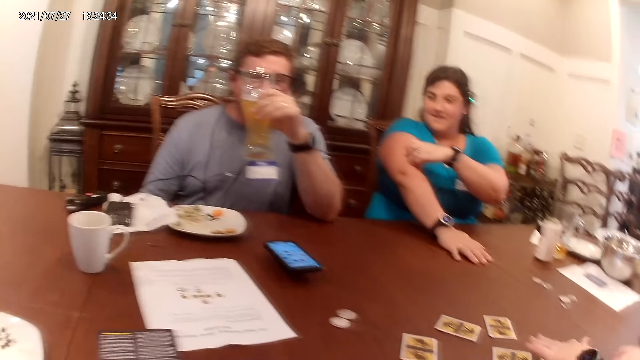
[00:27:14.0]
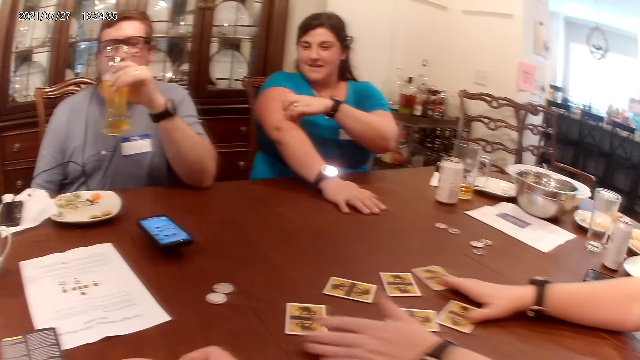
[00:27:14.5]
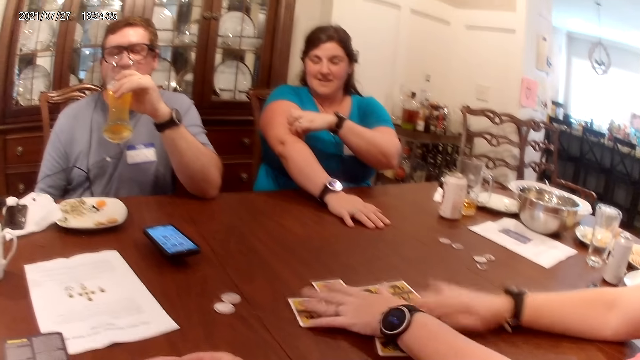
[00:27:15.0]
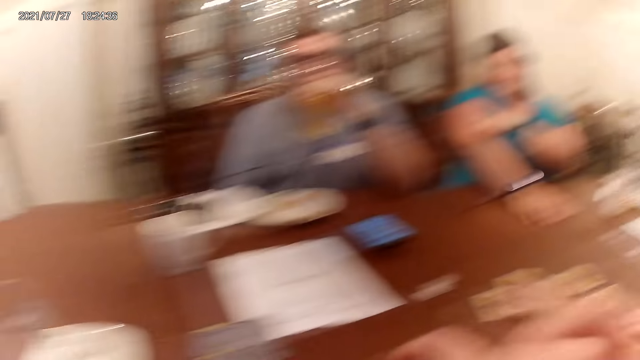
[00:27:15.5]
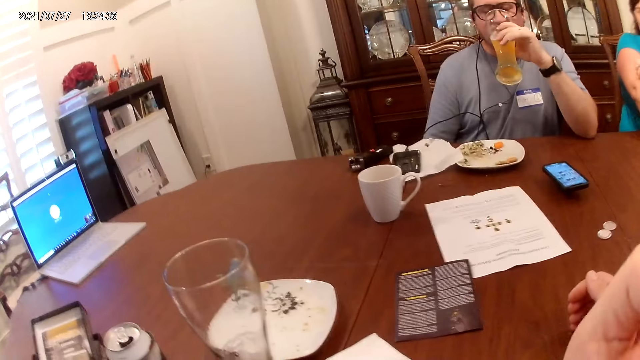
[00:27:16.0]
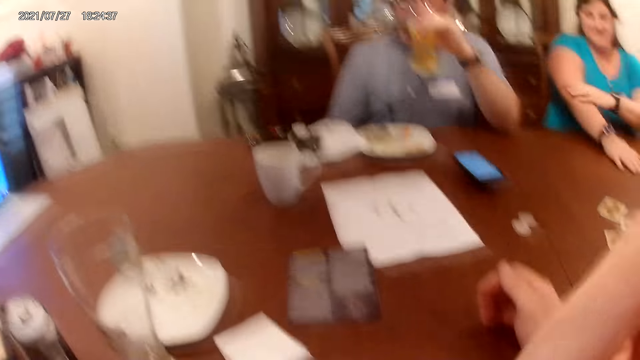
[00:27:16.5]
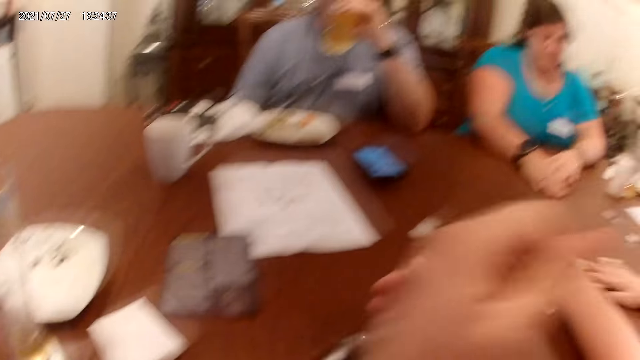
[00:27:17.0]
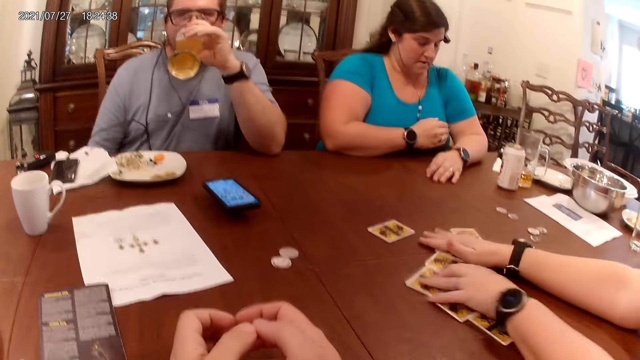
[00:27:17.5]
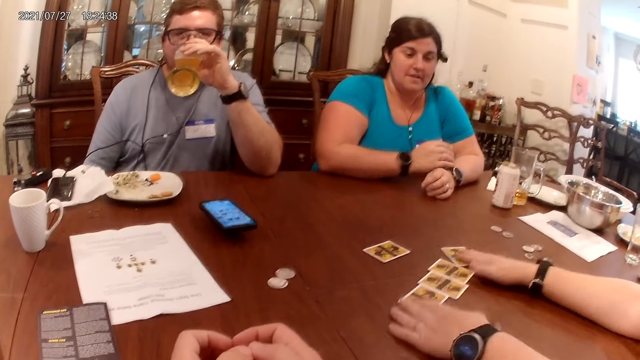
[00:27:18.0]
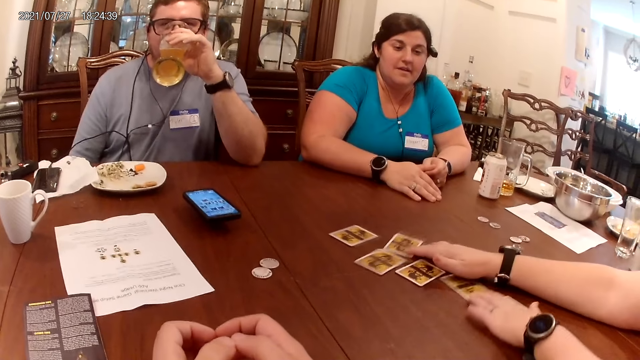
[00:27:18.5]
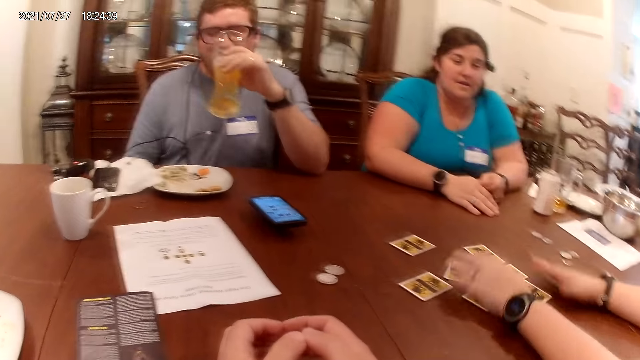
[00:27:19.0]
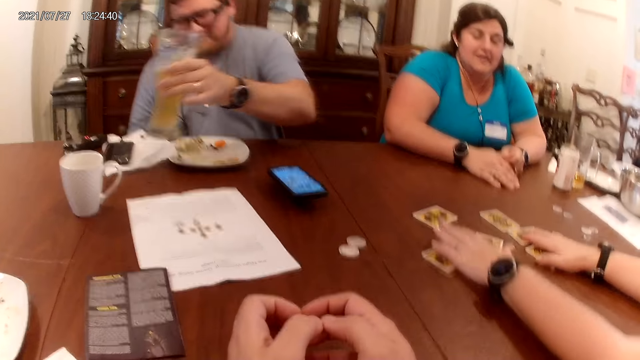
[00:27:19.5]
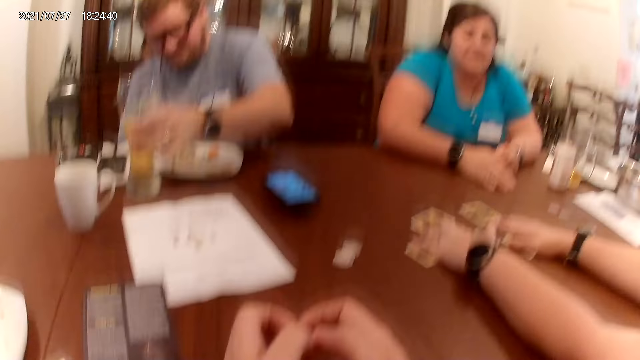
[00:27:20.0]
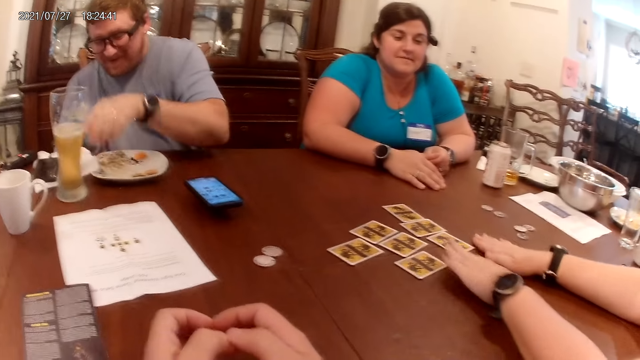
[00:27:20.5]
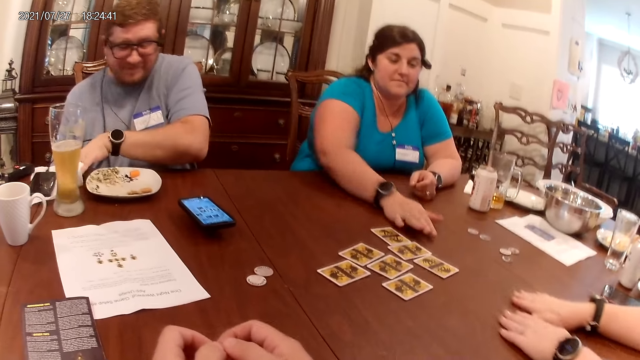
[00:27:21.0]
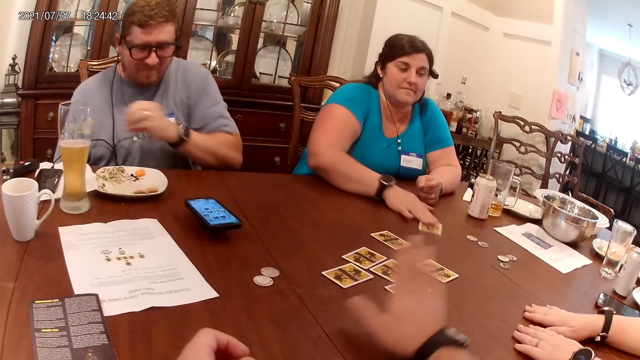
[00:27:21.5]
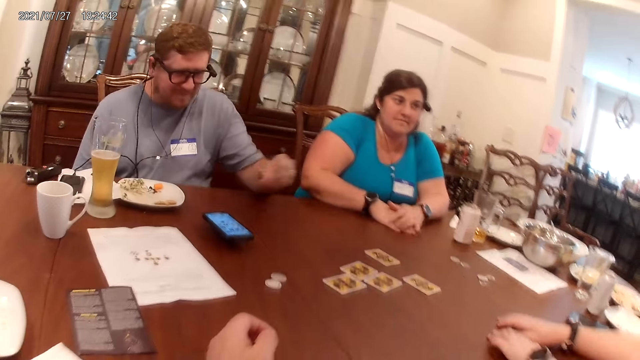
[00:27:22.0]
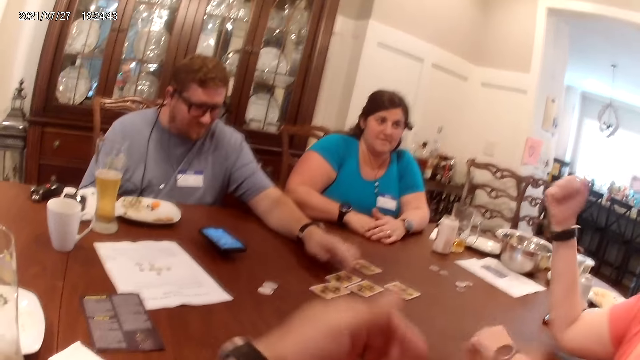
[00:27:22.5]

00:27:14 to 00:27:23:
A woman talks to the camera wearer, a man and another woman. The camera wearer touches his face with his left hand. He scratches his face. The man drinks a beverage. The man places the cup of beer in his left hand on the table. The other woman picks a card from the table with her right hand. The camera wearer picks a card from the table with his right hand.

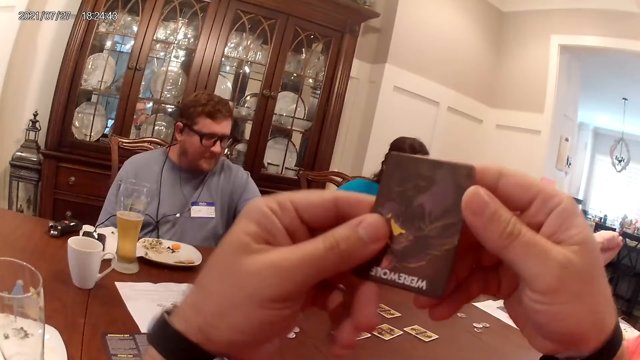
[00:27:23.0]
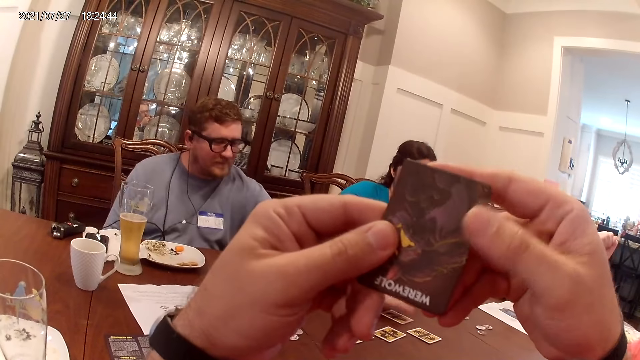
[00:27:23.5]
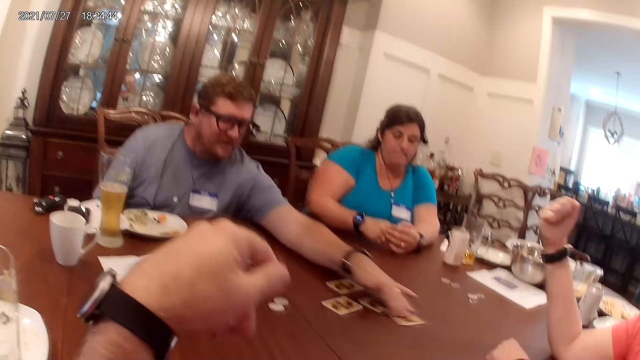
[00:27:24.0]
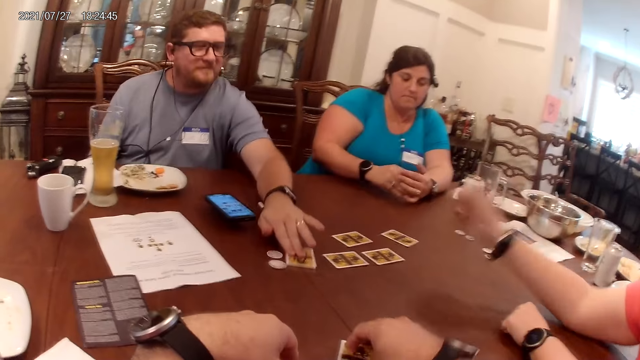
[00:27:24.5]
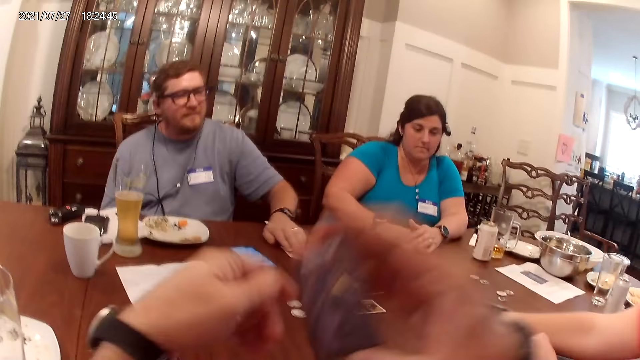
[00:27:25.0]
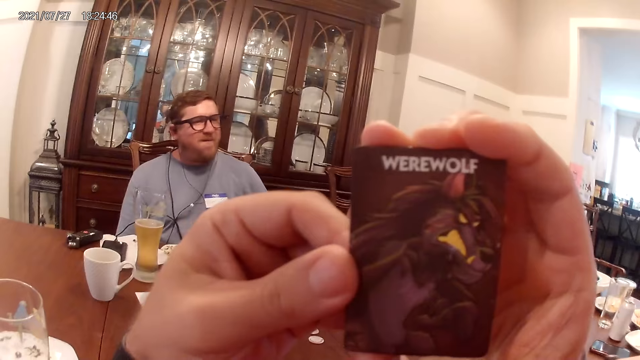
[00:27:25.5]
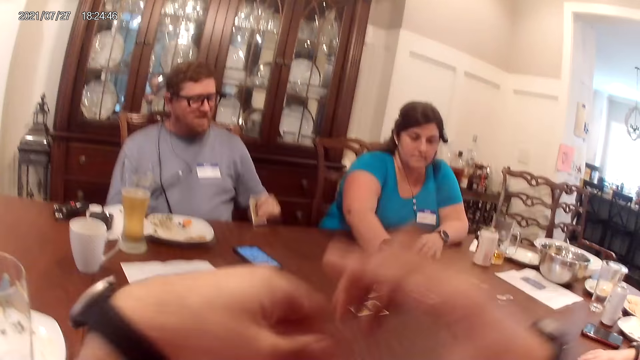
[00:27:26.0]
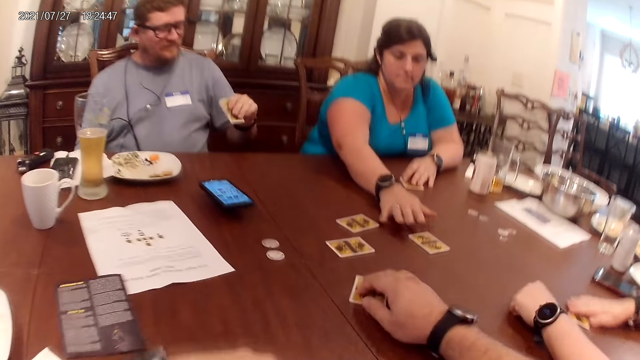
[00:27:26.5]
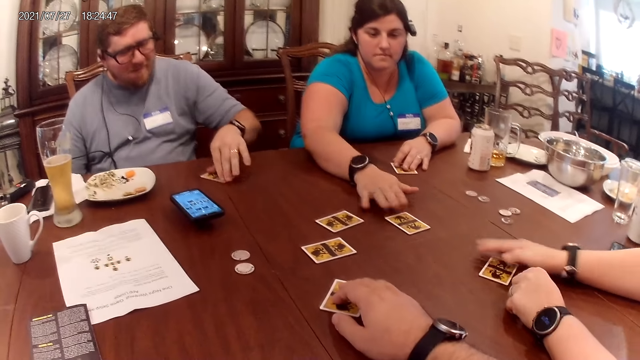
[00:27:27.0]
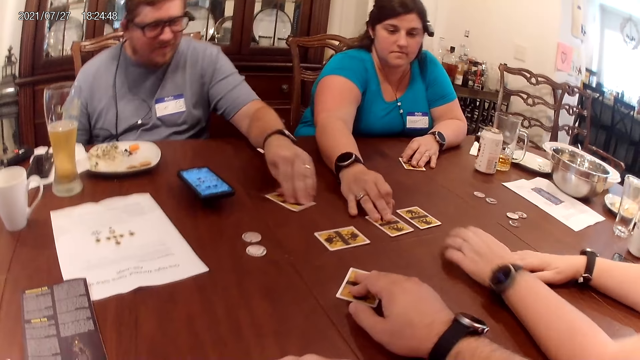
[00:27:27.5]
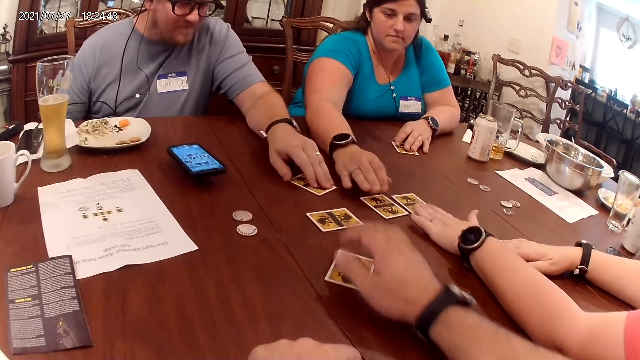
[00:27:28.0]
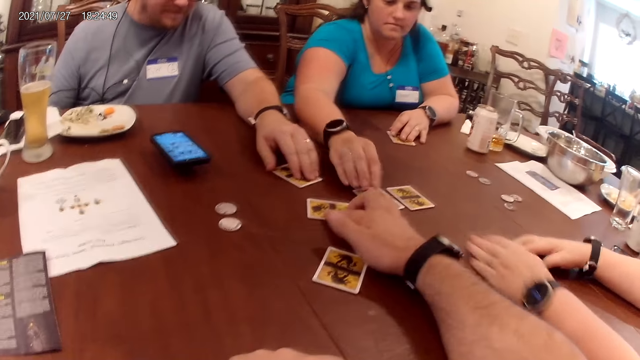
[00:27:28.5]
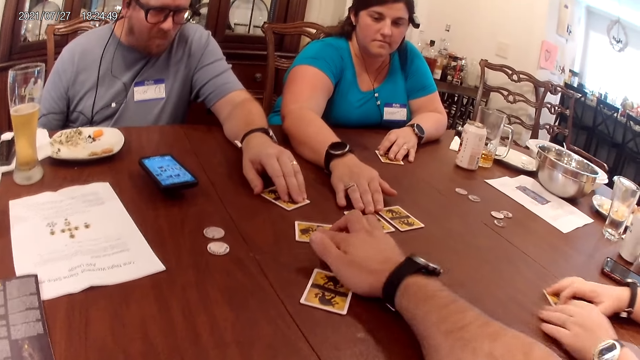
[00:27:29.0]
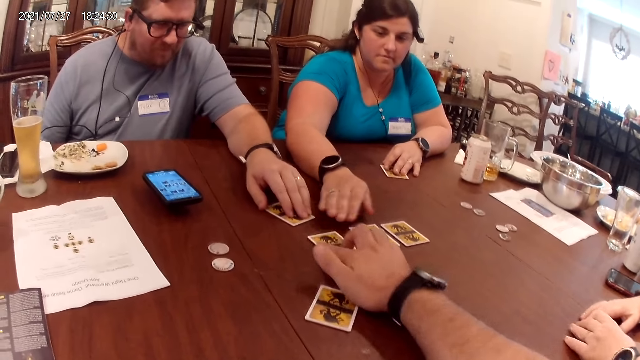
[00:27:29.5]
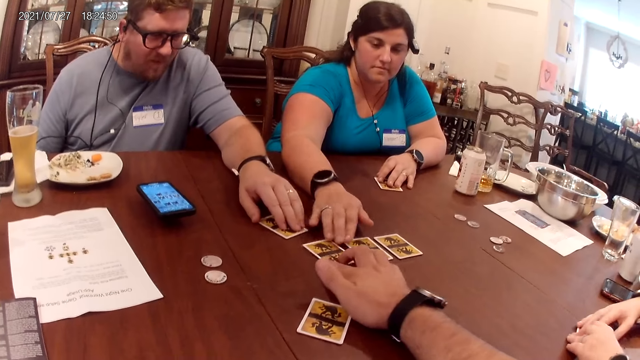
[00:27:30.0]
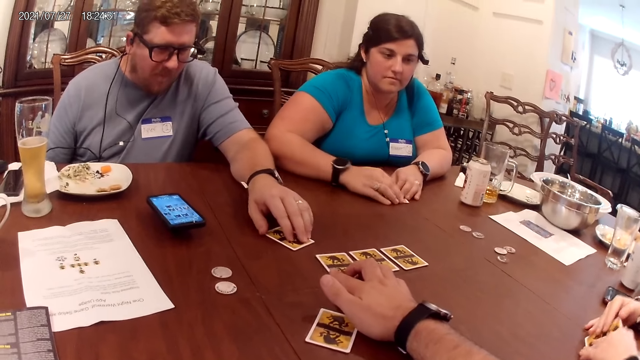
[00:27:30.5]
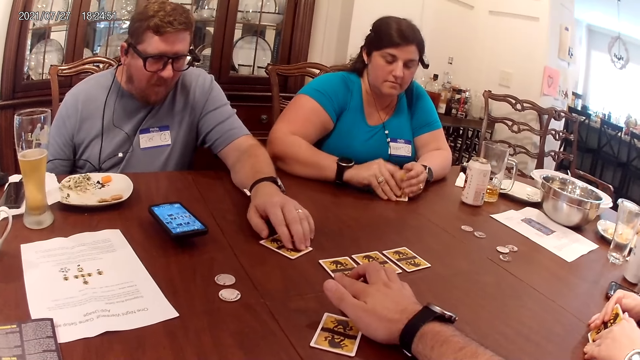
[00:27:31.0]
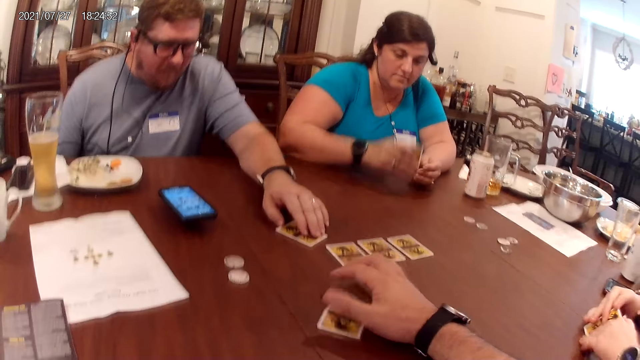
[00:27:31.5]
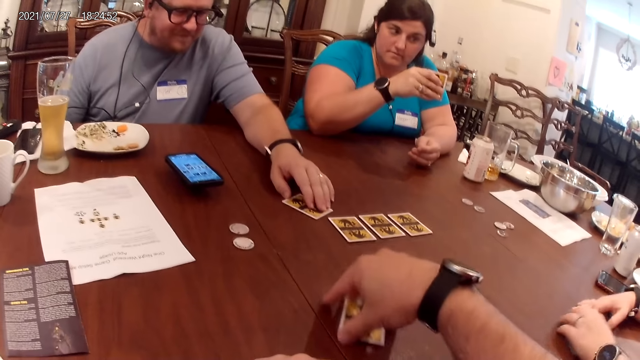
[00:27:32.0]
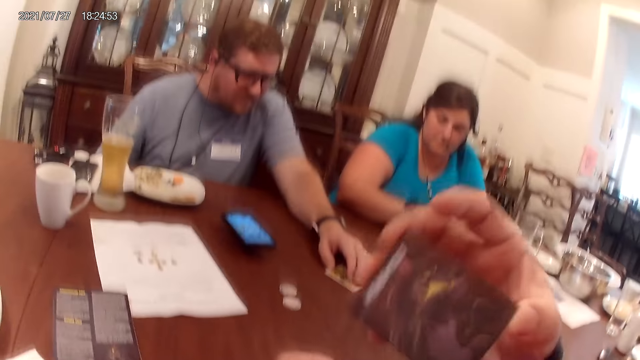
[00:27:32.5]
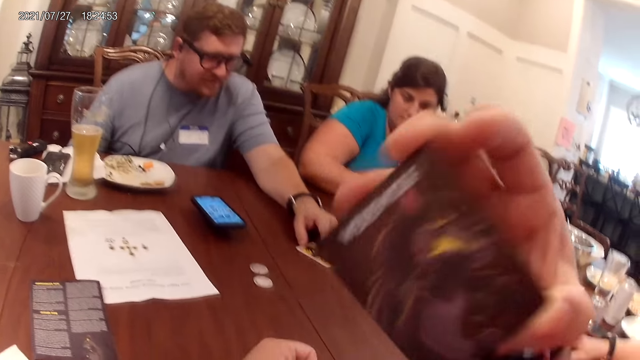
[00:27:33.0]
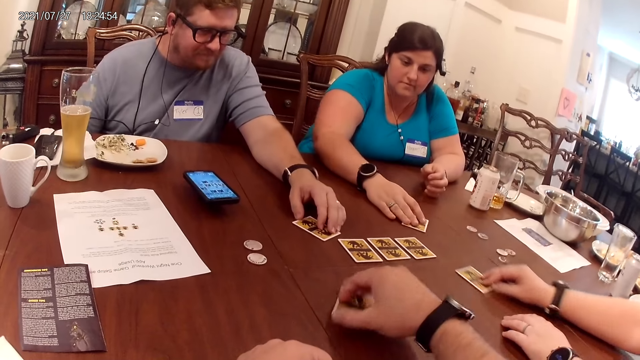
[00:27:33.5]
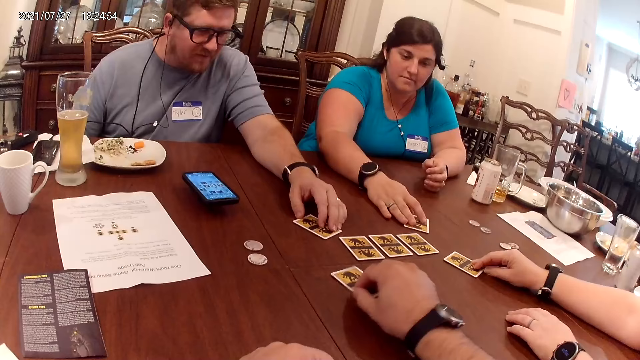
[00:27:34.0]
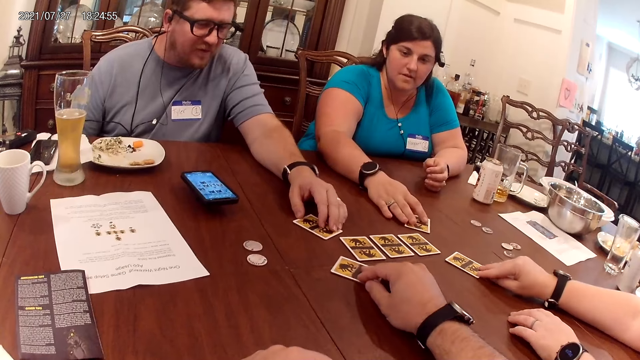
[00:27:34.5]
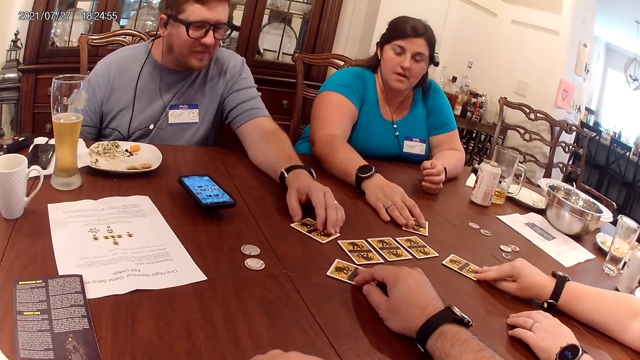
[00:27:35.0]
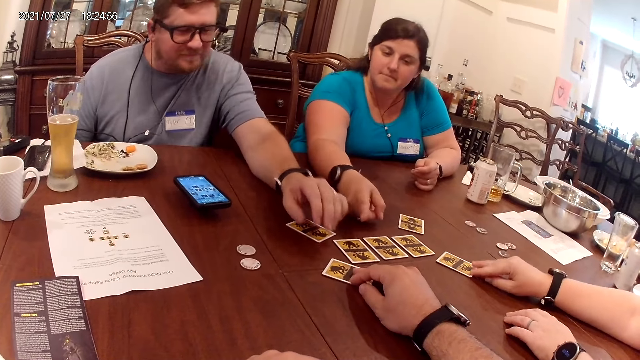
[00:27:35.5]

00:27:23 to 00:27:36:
A man touches a card on the table with his left hand. The camera wearer places the card in his right hand on the table. The man picks a card on the table with his left hand. The camera wearer picks a card from the table with his right hand. A woman moves a card on the table with her right hand. She moves a card again. Another woman moves a card on the table with her right hand. The man places the card in his left hand on the table and moves the card with his left hand. The camera wearer puts a card on the table. The other woman moves a card on the table with her right hand. The other woman arranges cards on the table. The first woman touches a card on the table with her right hand. The other woman touches a card on the table with her right hand. The camera wearer moves a card on the table with his right hand. The other woman touches the card with her right hand. The first woman moves a card on the table with both hands. The first woman picks the card from the table with both hands. The other woman touches a card on the table with her right hand. The camera wearer adjusts a card on the table. The other woman picks a card from the table with both hands. The first woman places the card in both hands on the table. The camera wearer picks a card from the table with his right hand. The other woman places the card in her right hand on the table. The camera wearer places the card in his right hand on the table.
